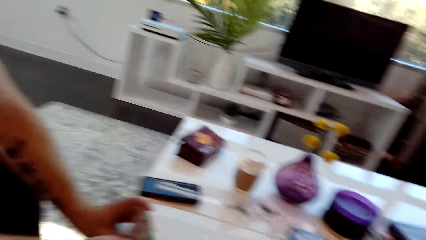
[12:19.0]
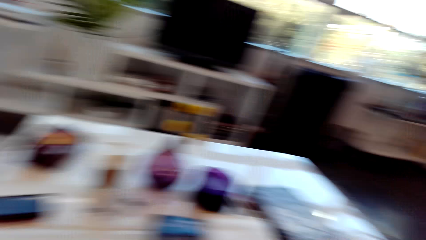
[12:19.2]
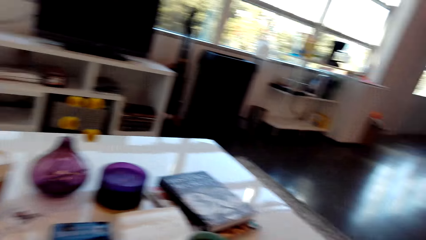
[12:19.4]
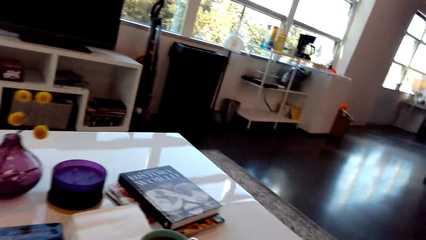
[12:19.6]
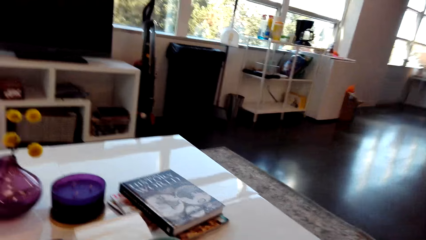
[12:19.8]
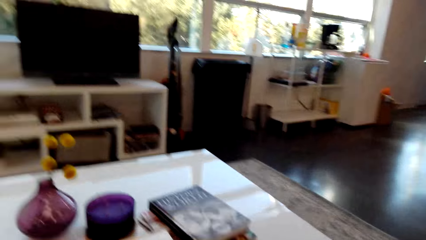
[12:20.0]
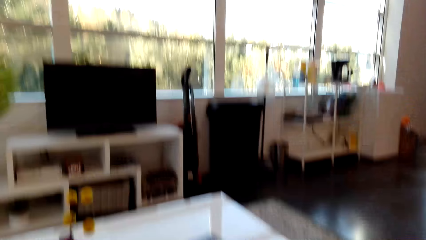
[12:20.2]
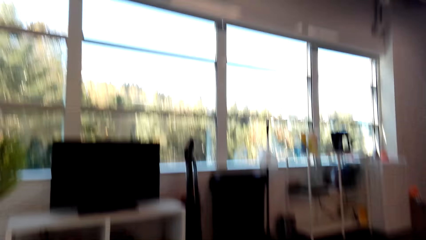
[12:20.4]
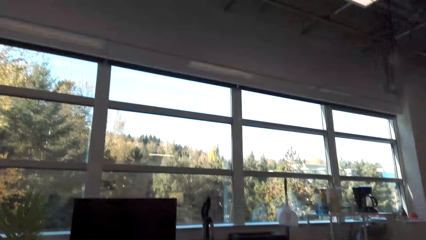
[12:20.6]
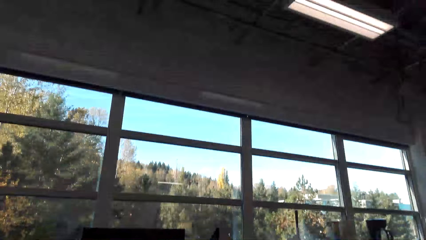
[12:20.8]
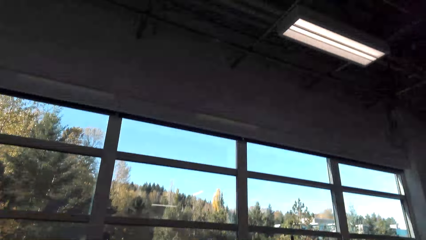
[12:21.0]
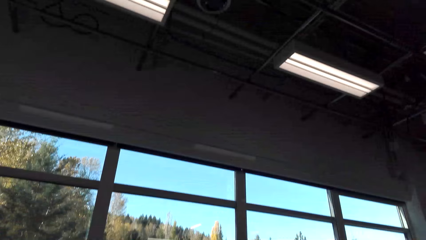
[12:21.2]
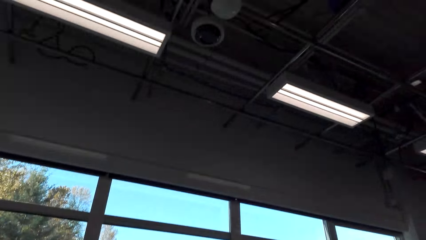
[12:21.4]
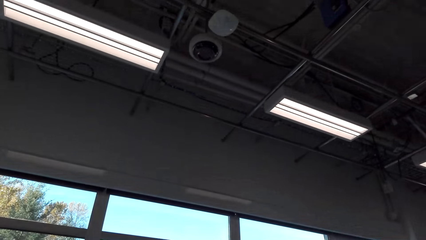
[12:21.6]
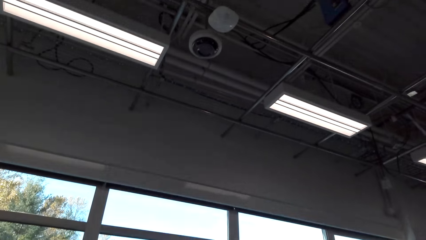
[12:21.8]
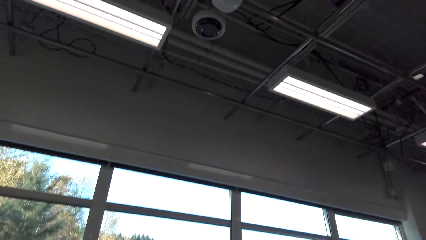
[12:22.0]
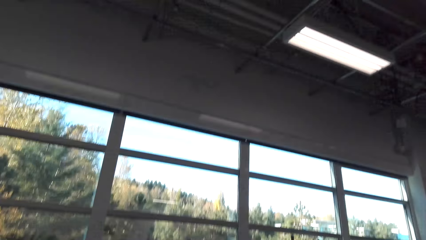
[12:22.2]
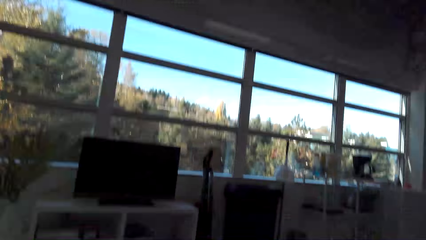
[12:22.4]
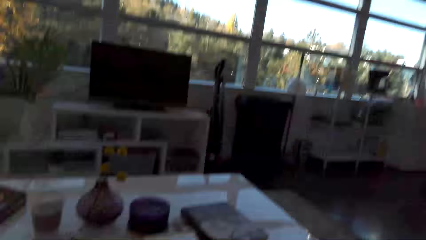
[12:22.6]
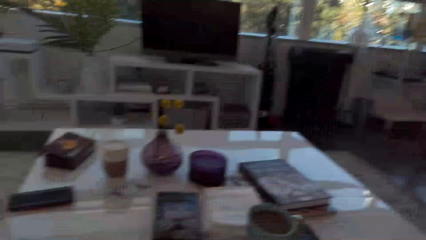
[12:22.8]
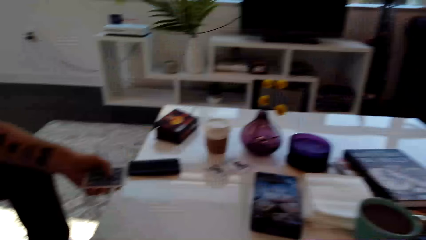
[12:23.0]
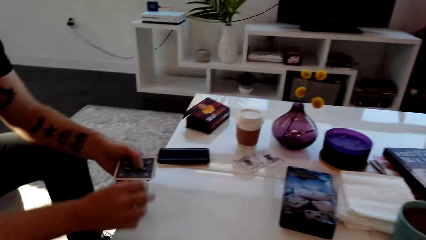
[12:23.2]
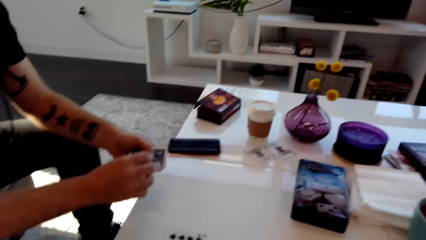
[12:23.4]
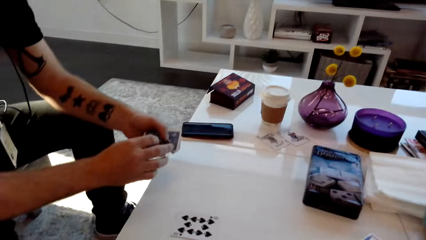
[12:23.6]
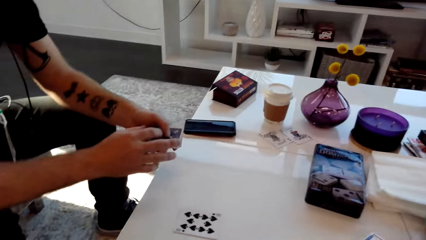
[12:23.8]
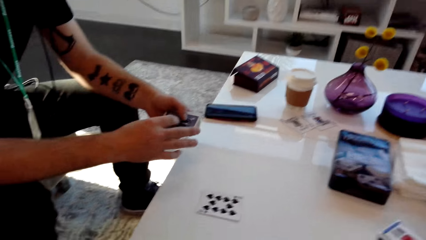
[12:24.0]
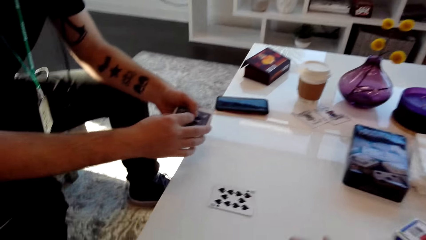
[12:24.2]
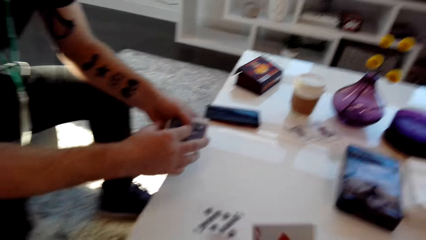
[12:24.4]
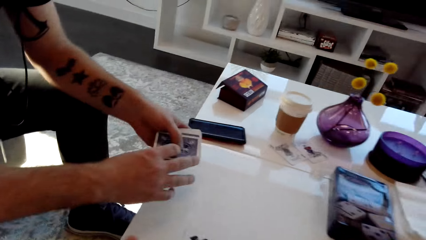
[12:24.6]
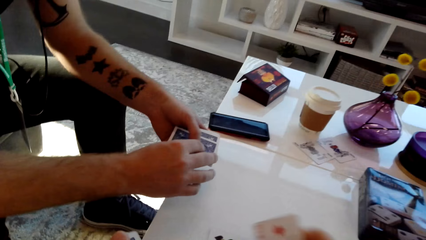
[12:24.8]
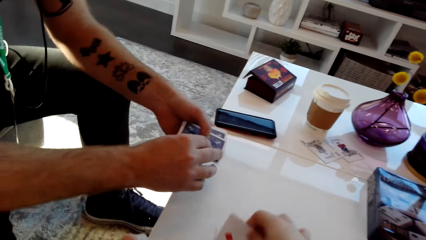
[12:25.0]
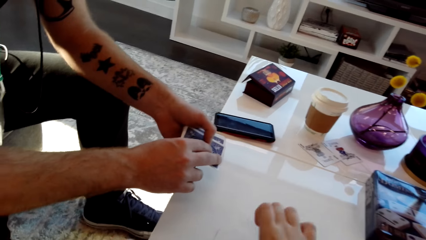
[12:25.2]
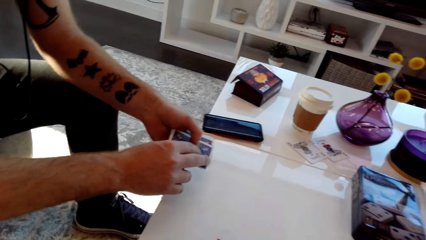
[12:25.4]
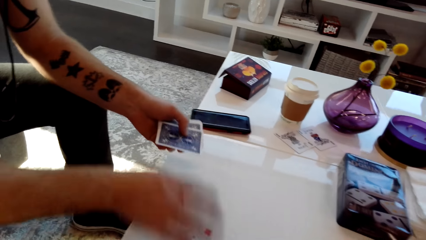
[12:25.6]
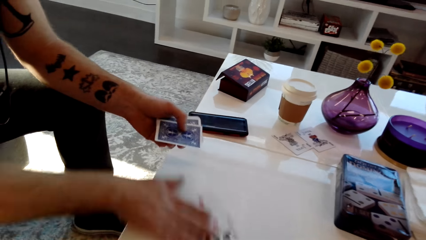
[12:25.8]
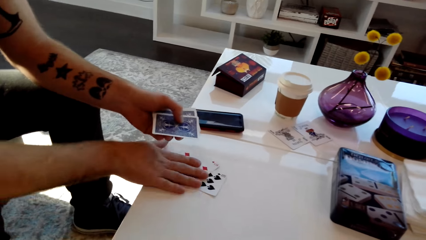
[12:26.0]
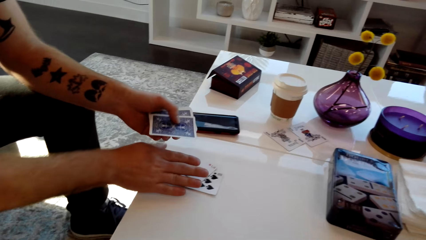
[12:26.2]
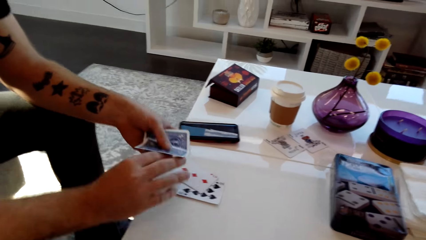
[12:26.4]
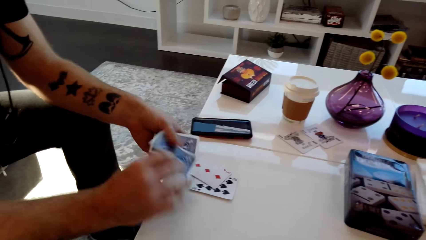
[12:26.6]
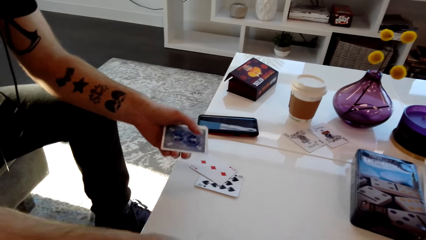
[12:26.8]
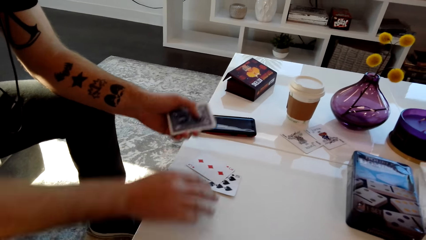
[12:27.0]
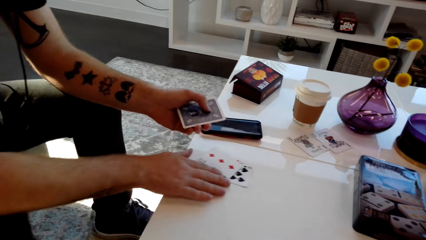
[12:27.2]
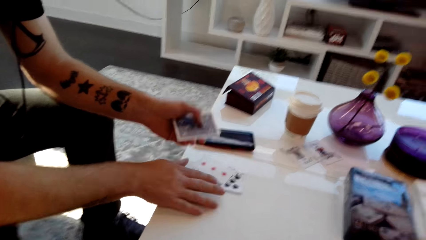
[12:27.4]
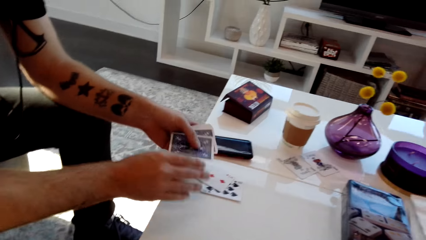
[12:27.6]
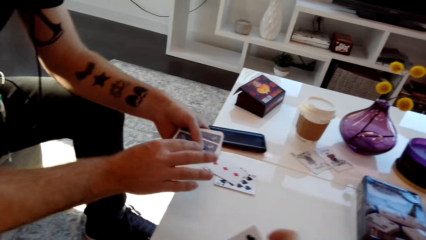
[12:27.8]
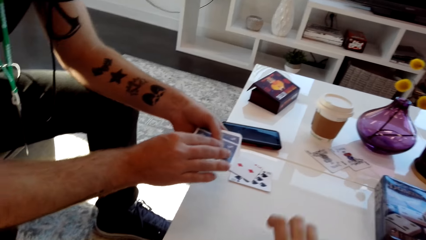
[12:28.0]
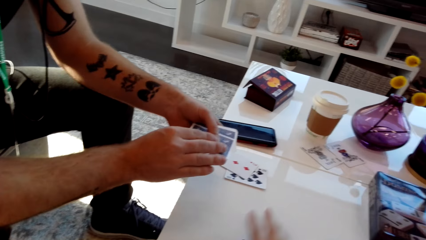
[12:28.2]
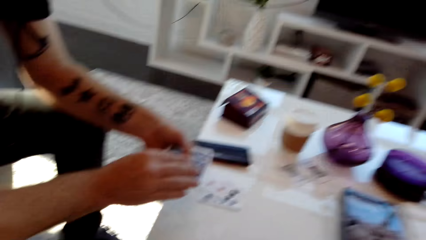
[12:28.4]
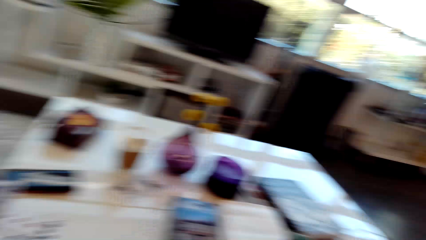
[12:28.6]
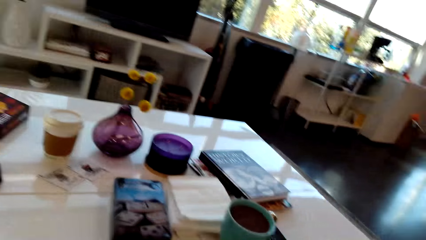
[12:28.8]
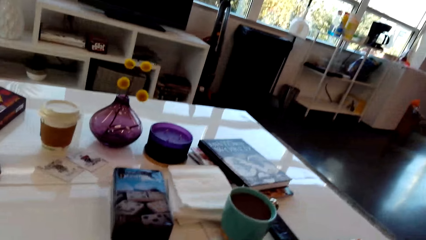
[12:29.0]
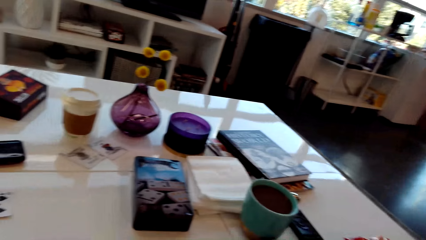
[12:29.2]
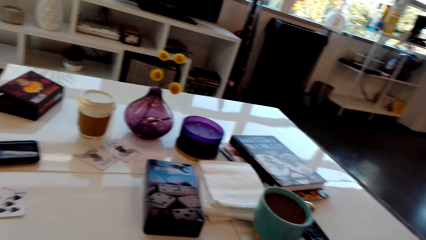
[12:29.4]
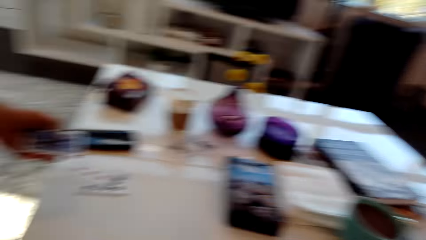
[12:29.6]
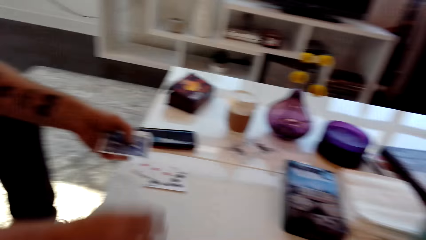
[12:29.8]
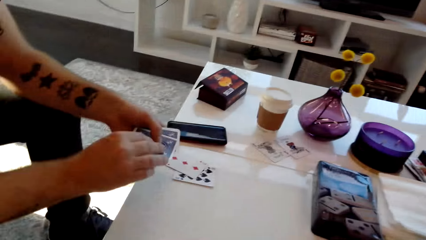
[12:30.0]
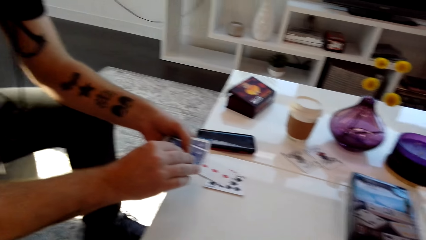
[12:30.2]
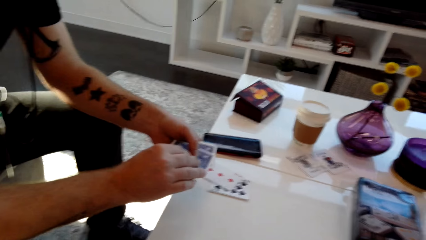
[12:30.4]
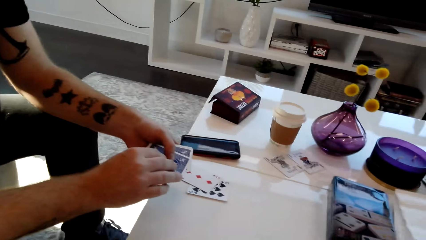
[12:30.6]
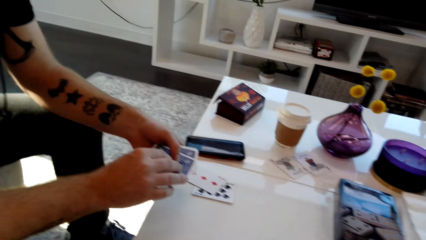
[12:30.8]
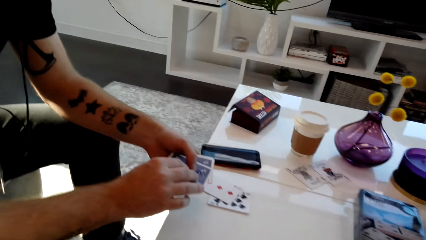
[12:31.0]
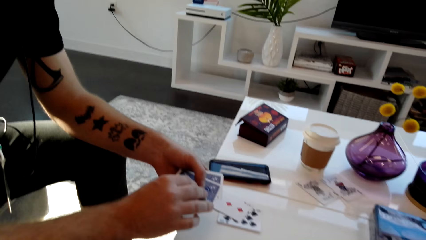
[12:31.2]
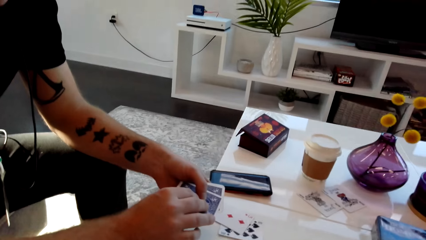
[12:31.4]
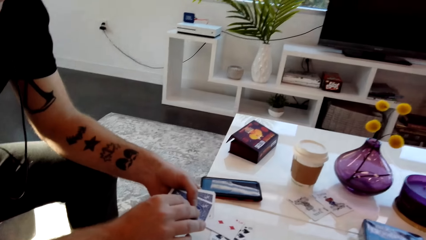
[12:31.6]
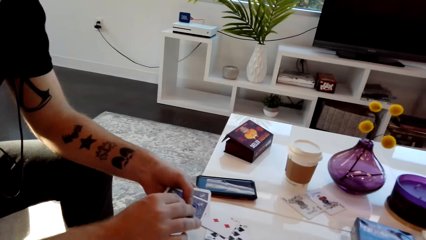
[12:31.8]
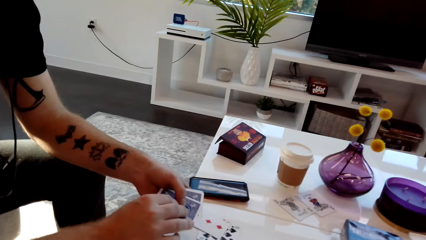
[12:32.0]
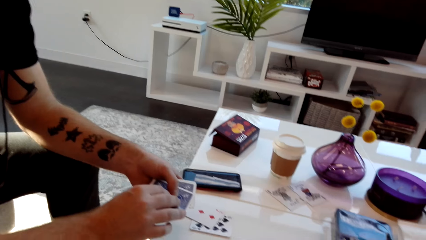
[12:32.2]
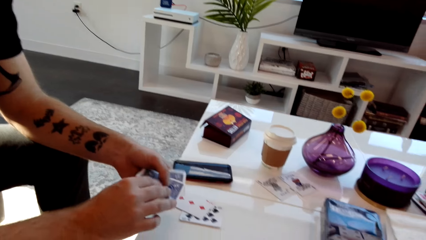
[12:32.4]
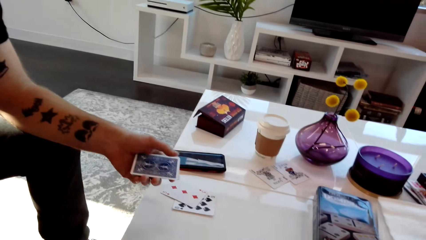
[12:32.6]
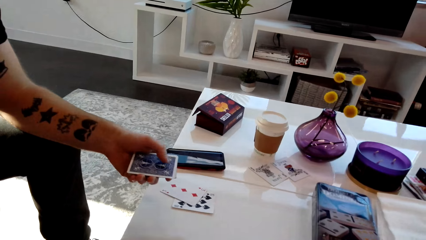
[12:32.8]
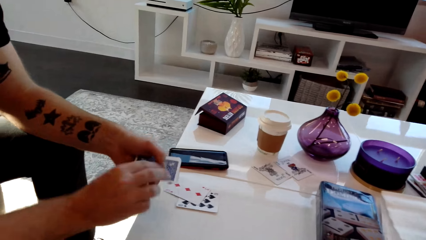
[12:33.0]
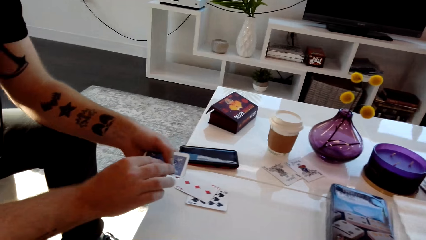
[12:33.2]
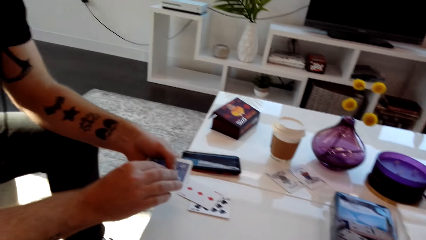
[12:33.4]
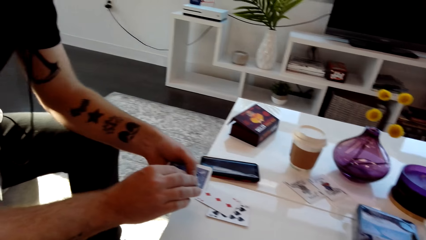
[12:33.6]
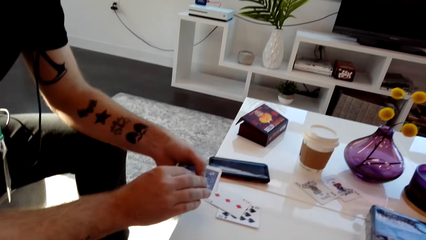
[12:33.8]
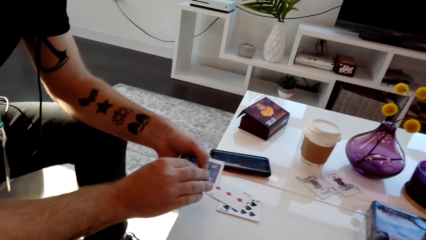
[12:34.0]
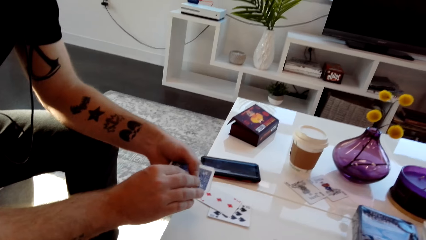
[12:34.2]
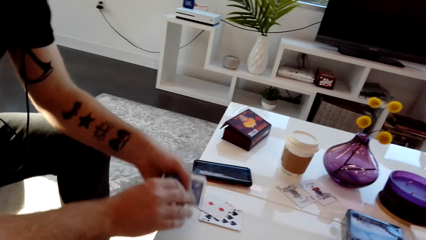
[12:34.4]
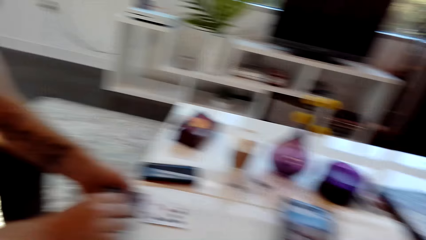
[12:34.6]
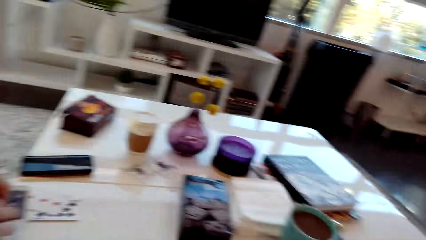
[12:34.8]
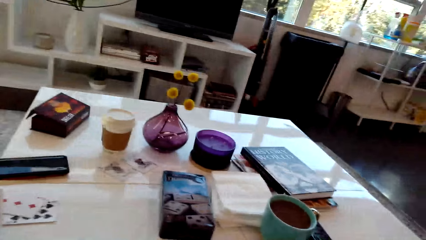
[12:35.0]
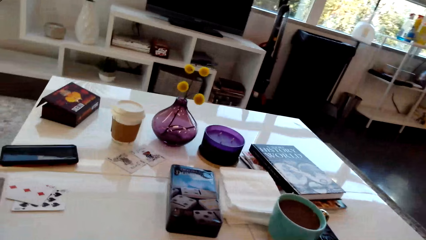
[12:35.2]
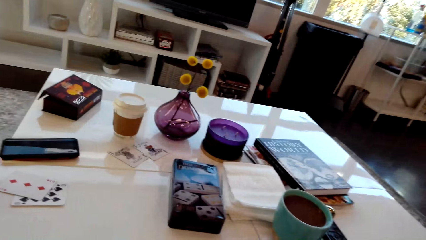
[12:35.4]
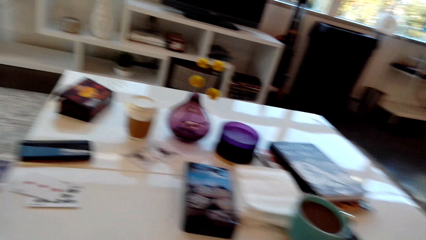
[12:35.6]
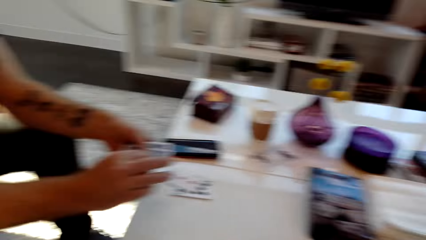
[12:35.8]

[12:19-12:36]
The camera wearer looks around the room. They pick up a card and place the playing cards on the table. A man moves the playing cards on the table. The man places the playing card on the table. The camera wearer places the playing cards on the table. The man places the playing card on the table.
